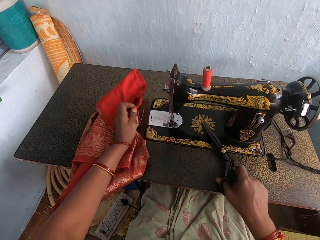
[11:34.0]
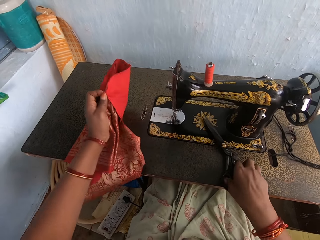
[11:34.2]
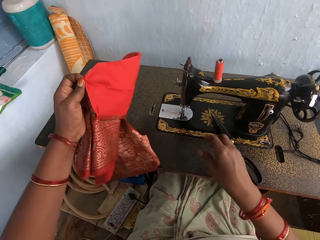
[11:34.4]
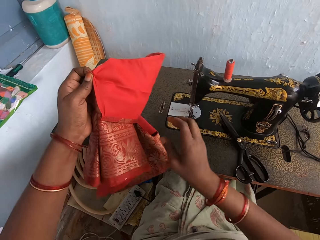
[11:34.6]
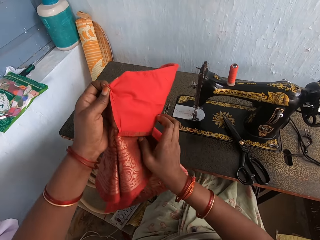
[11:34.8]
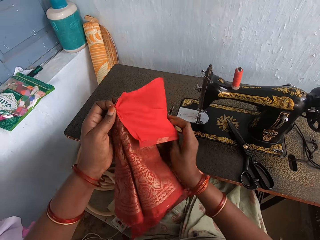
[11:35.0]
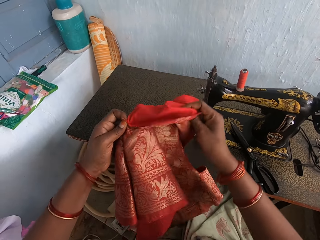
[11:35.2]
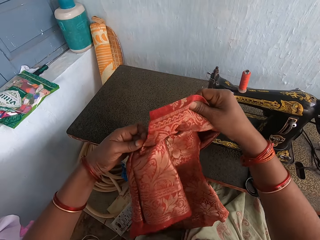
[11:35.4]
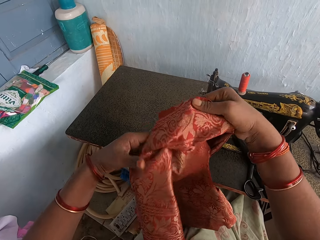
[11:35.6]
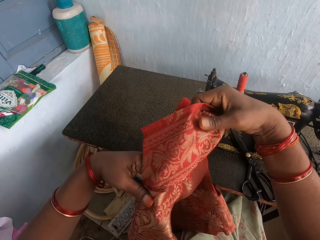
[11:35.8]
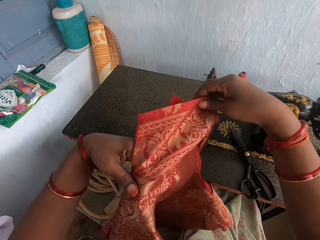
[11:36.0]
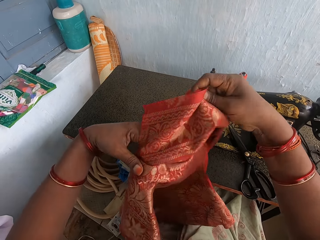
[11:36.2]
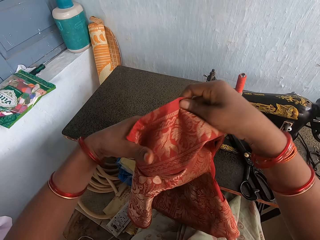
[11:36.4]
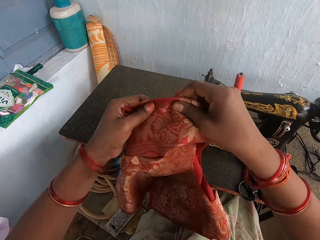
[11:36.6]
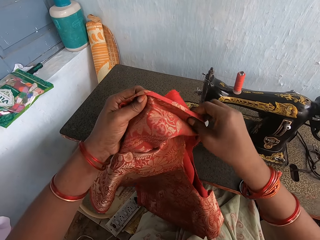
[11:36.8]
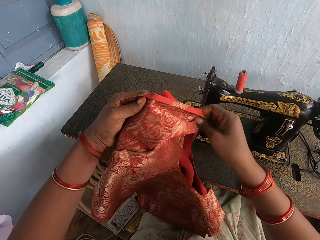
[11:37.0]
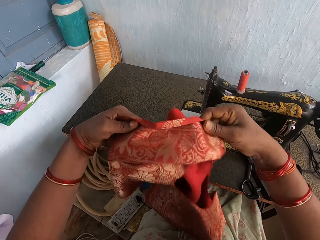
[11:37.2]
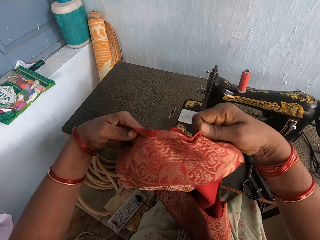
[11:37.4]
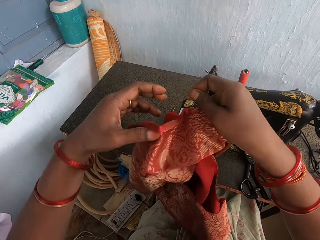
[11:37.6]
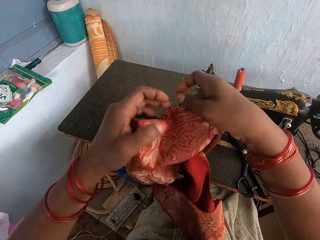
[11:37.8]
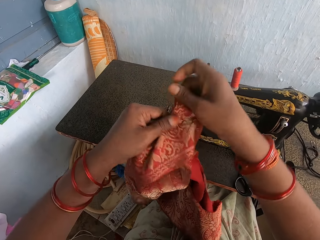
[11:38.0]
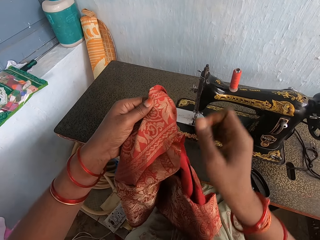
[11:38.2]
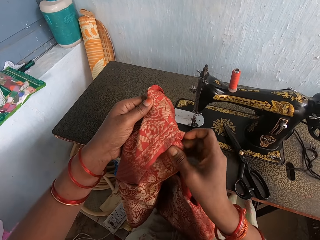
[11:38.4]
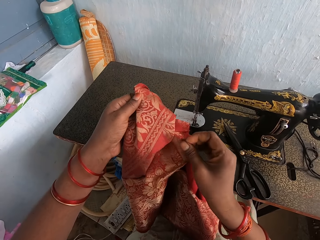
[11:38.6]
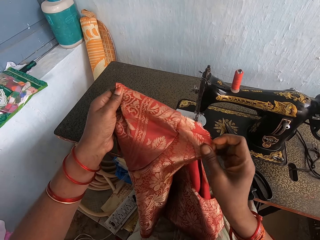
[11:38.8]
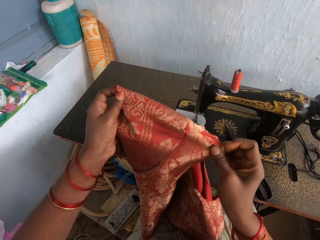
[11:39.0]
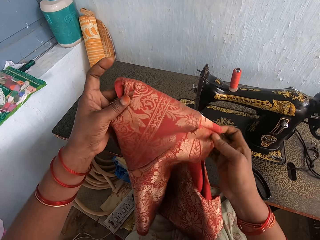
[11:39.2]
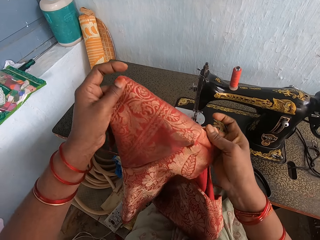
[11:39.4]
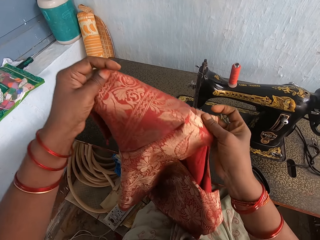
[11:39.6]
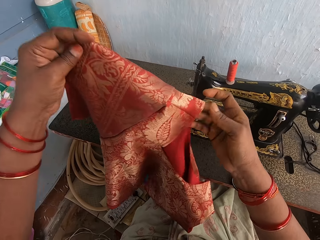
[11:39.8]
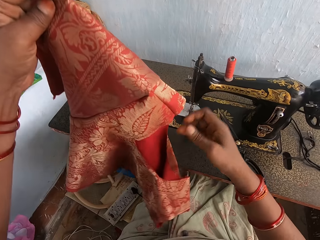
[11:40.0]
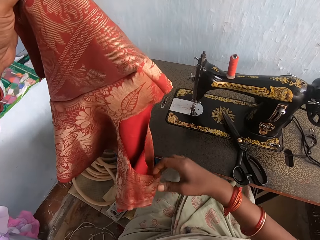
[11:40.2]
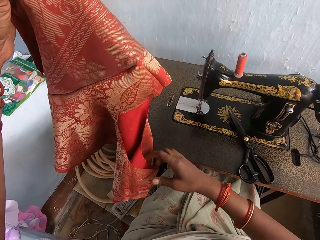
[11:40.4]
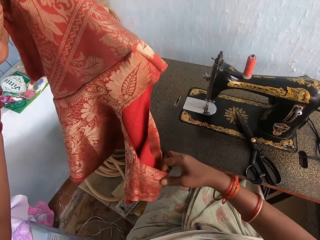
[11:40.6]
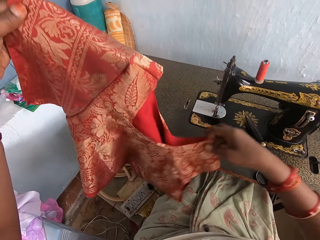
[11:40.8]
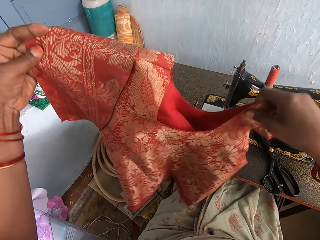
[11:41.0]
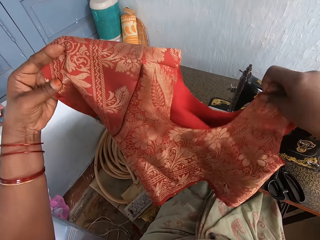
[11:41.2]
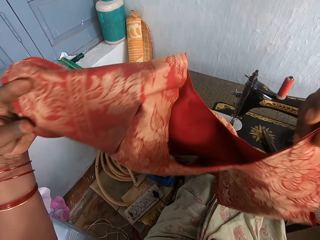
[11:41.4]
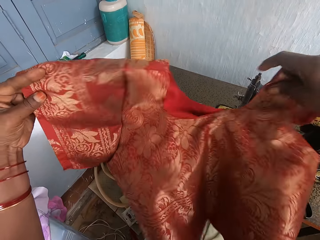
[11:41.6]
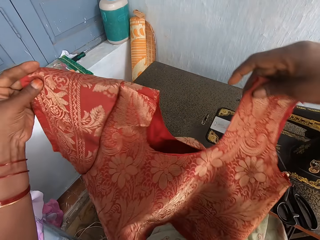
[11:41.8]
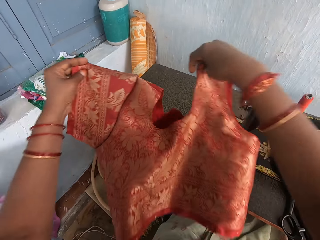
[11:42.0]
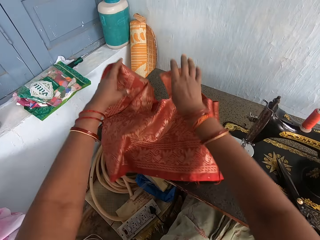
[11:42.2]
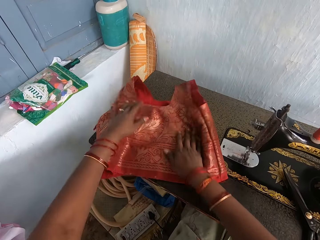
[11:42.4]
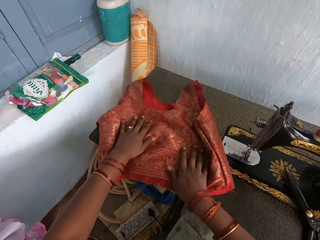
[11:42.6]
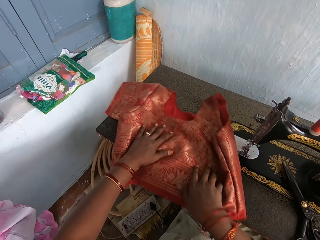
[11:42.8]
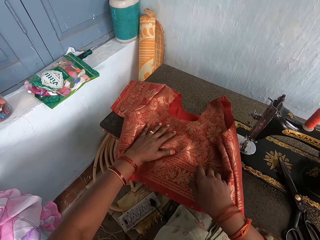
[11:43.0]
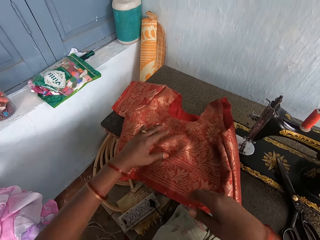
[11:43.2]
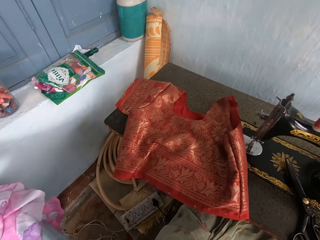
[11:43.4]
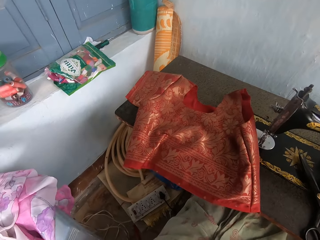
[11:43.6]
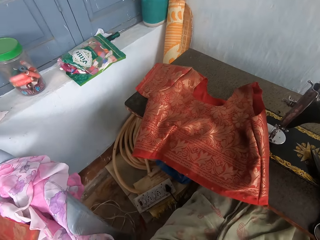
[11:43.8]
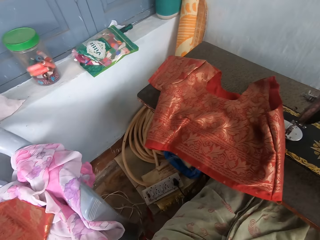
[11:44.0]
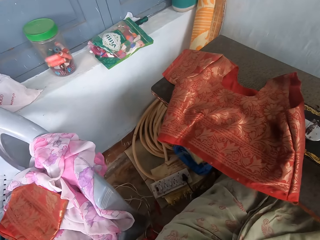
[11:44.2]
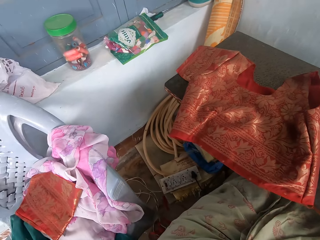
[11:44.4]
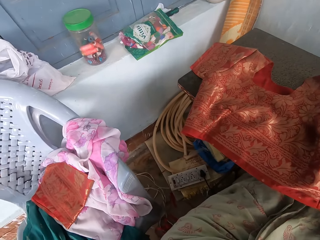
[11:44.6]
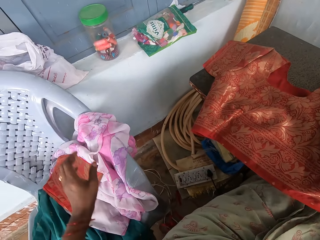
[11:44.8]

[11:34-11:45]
The camera wearer puts the scissors down. They adjust the fabric or cloth and hold the cloth. They lay the fabric down.

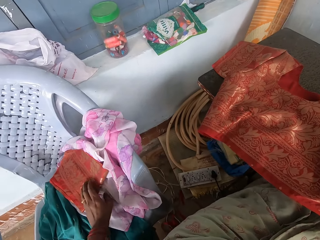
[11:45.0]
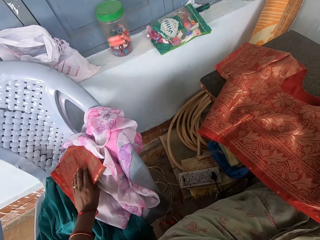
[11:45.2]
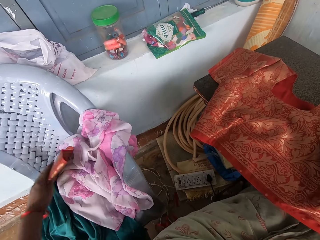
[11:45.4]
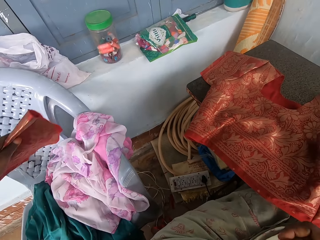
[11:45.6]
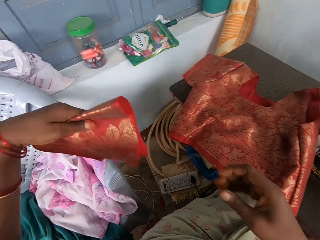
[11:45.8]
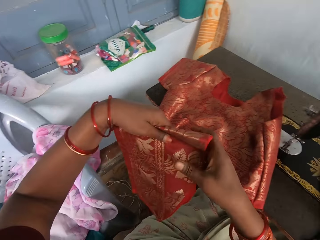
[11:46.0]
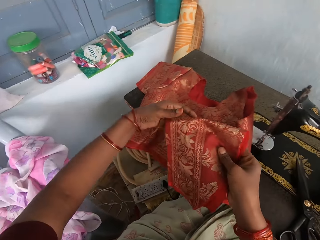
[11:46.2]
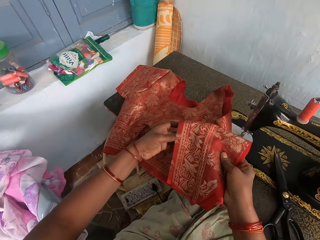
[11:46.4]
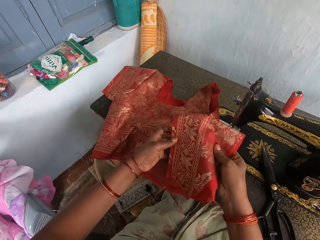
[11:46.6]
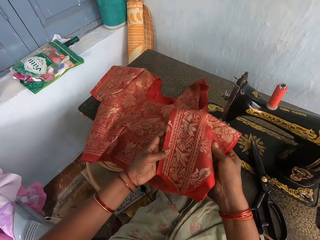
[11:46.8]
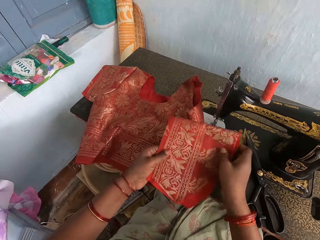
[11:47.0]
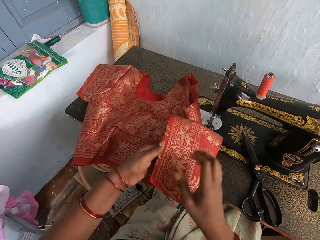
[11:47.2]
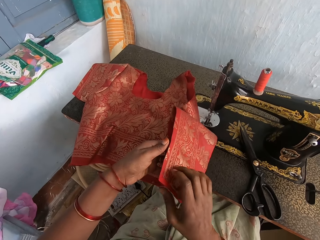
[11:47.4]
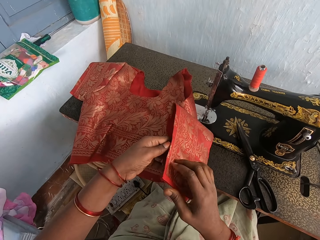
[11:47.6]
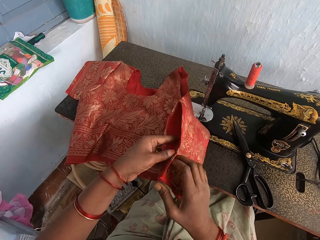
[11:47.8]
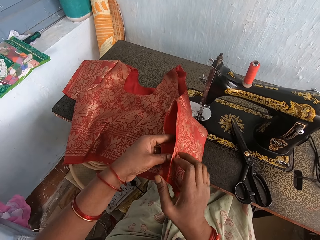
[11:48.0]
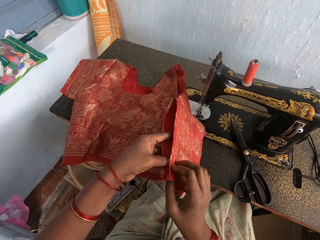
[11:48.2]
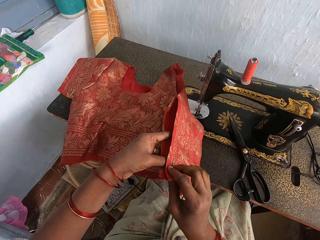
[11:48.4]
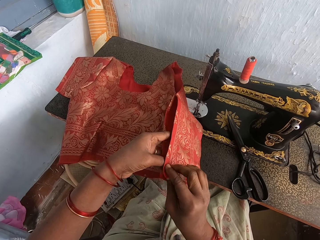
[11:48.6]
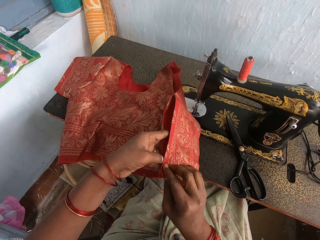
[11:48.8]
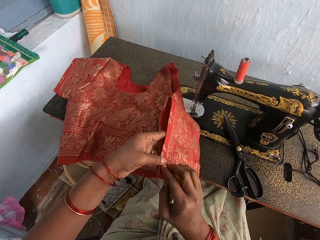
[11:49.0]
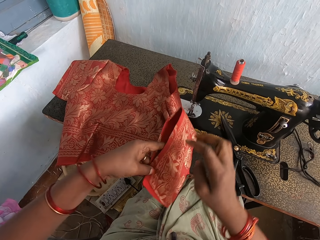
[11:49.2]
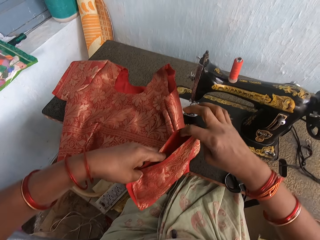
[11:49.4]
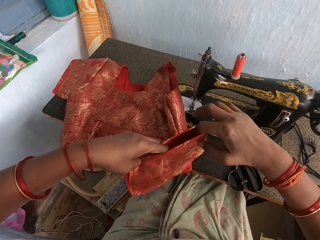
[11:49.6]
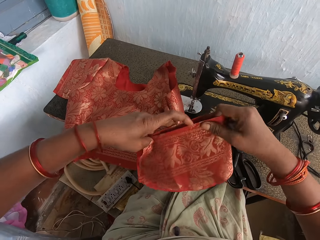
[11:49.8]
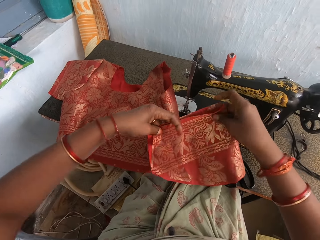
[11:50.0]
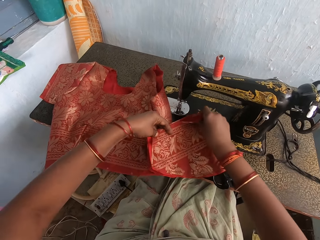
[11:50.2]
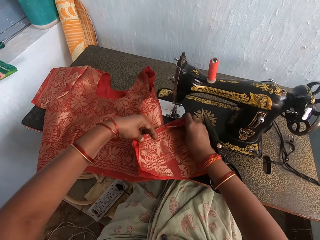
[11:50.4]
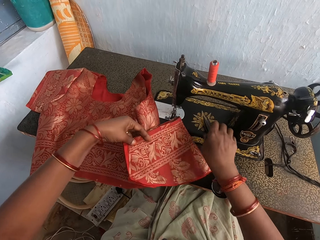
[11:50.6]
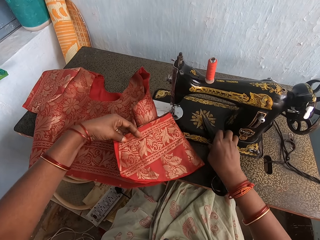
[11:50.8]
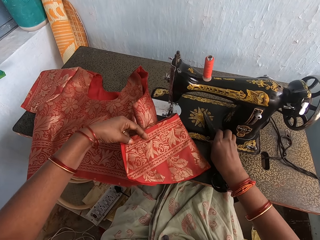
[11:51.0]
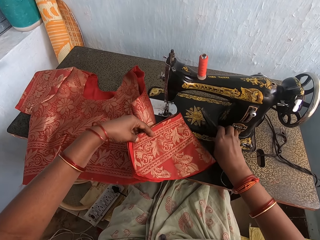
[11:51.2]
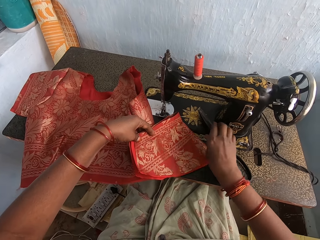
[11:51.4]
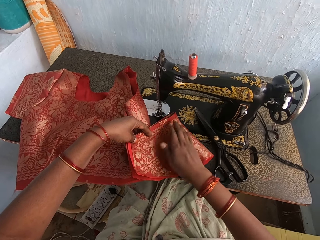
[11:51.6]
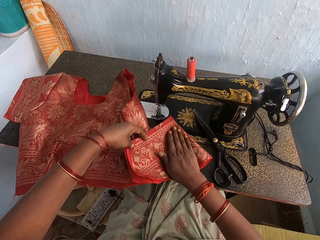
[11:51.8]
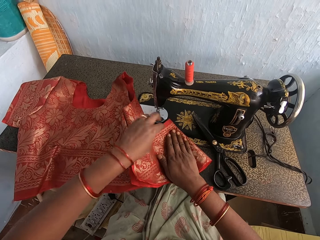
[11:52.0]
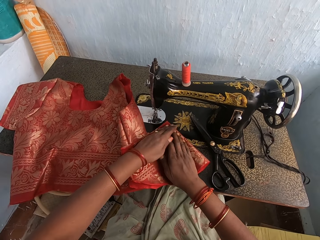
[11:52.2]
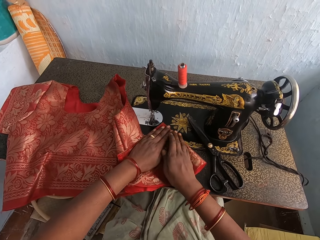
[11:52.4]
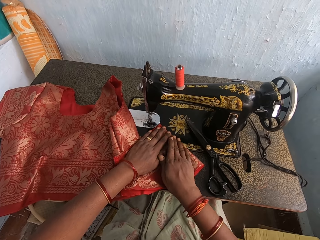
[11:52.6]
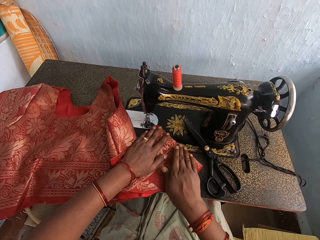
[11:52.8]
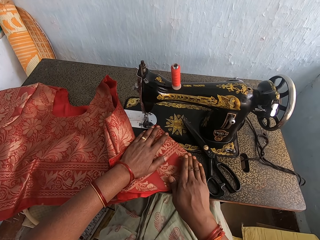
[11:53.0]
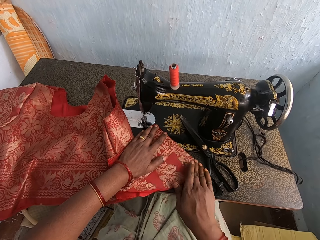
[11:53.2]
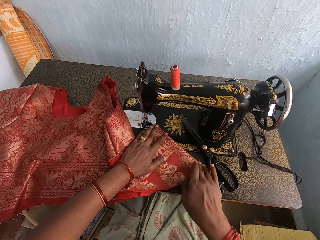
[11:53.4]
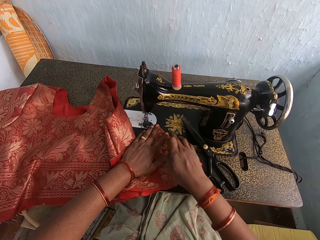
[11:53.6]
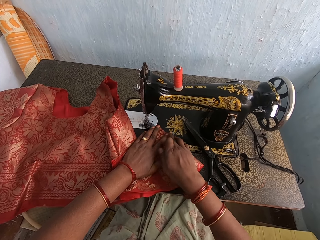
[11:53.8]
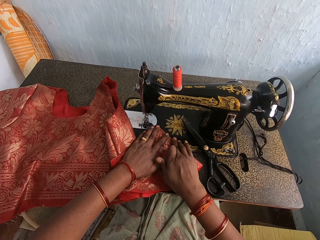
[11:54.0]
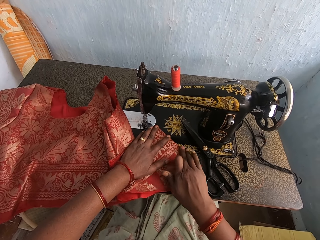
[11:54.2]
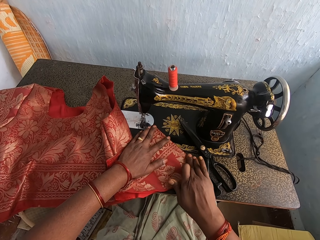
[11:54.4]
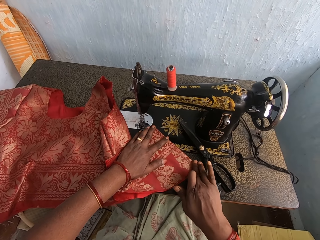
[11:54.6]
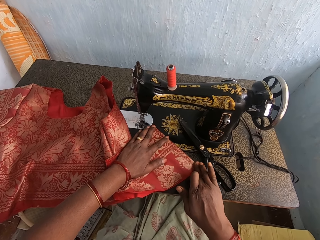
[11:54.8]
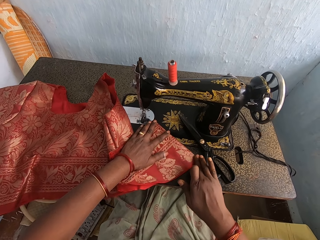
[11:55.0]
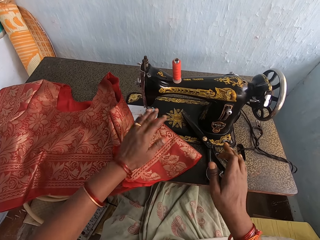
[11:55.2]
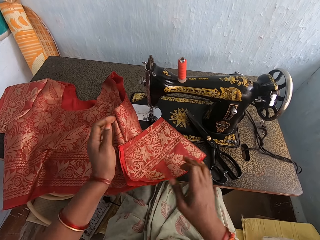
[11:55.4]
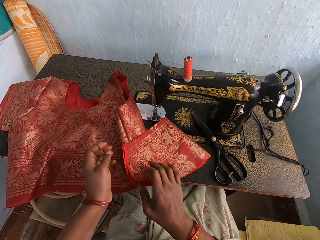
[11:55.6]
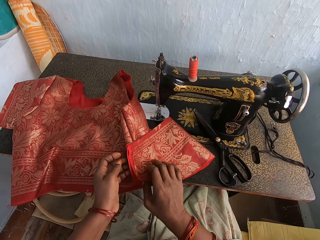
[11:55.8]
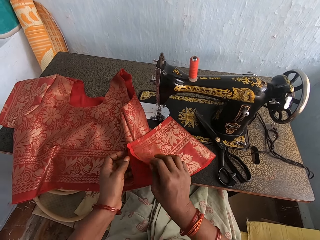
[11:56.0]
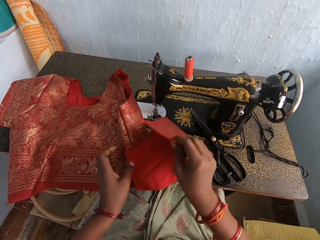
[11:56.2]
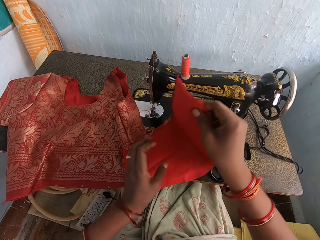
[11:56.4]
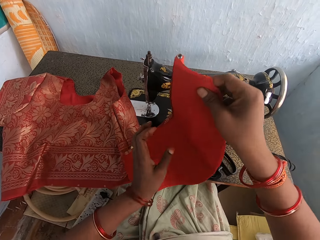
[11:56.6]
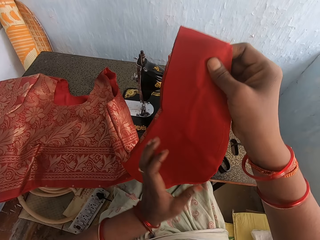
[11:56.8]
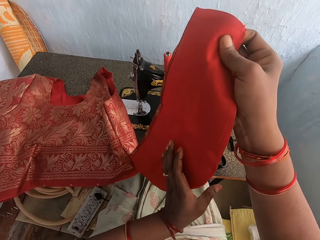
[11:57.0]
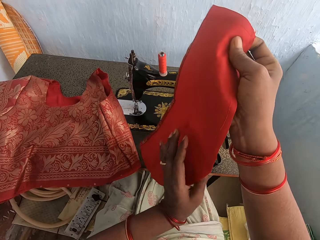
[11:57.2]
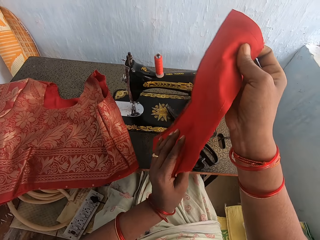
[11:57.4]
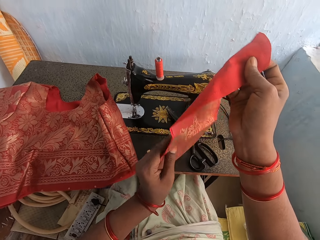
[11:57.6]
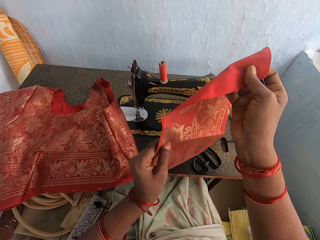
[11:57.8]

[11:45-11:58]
The camera wearer picks up the fabric or cloth. They inspect the fabric. They lay the fabric on the sewing machine. He moves the scissors with his right hand. He aligns the cloth. He folds the fabric.
